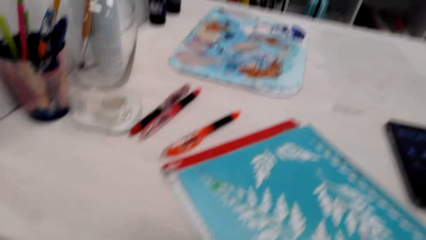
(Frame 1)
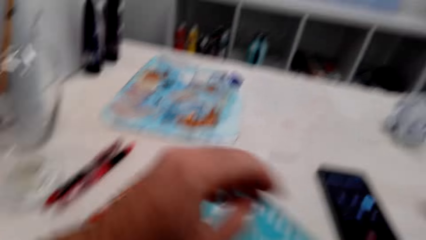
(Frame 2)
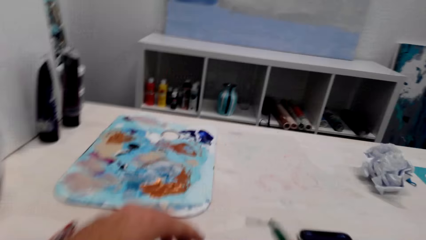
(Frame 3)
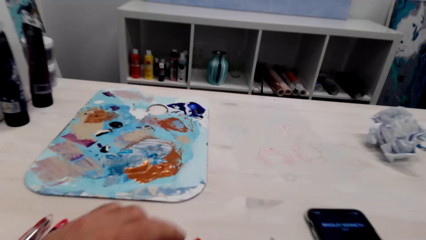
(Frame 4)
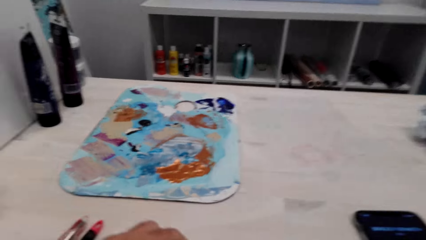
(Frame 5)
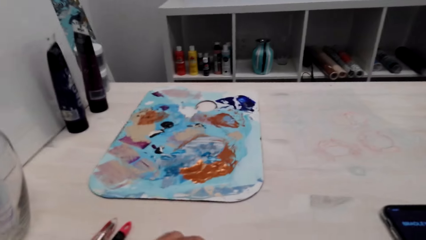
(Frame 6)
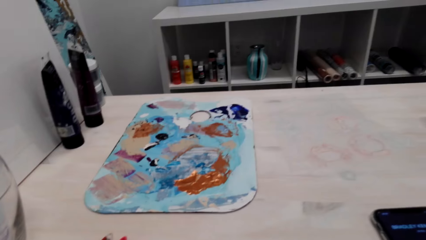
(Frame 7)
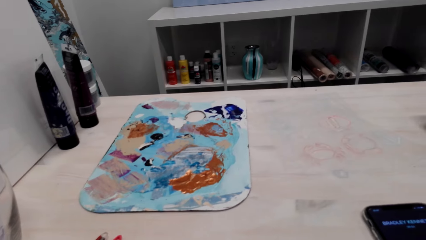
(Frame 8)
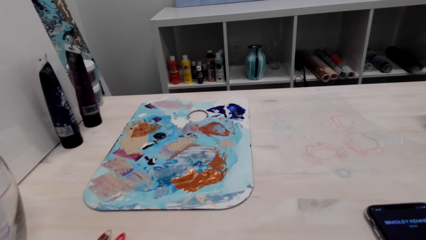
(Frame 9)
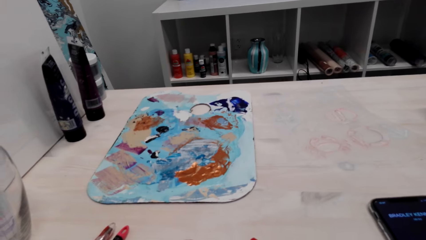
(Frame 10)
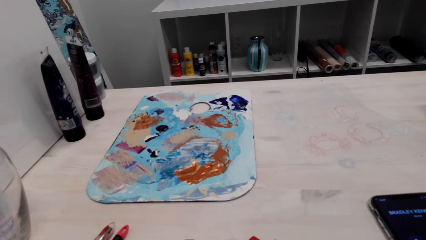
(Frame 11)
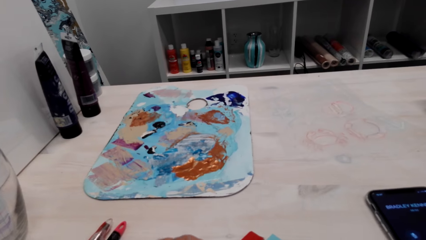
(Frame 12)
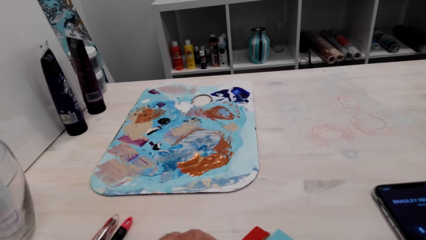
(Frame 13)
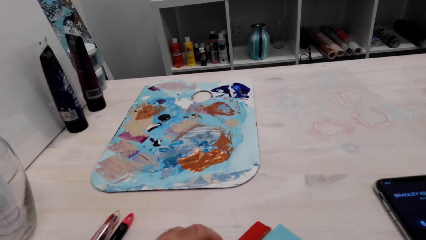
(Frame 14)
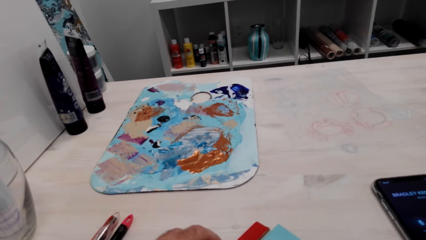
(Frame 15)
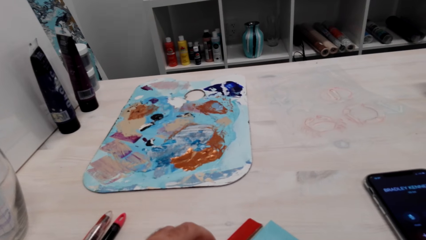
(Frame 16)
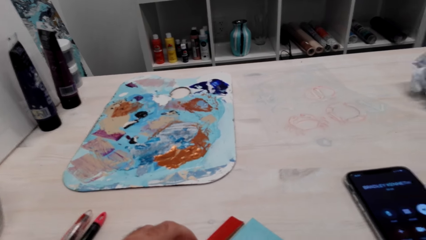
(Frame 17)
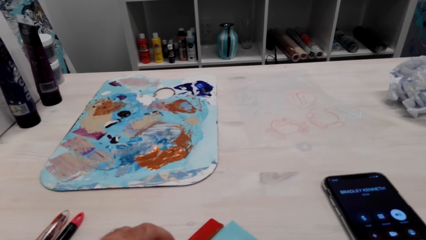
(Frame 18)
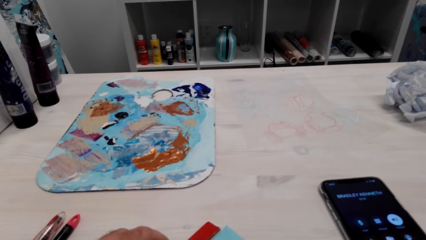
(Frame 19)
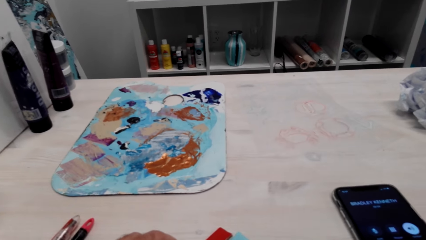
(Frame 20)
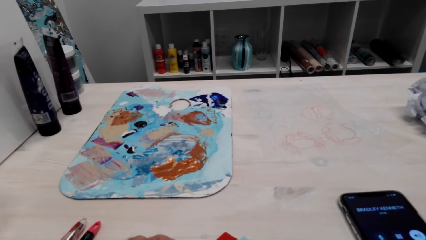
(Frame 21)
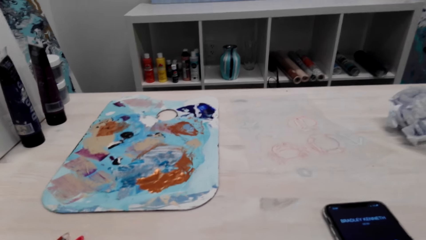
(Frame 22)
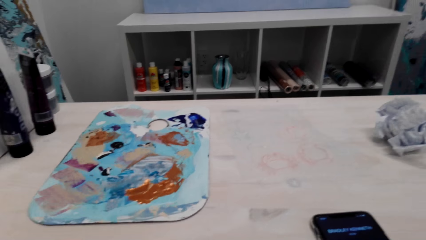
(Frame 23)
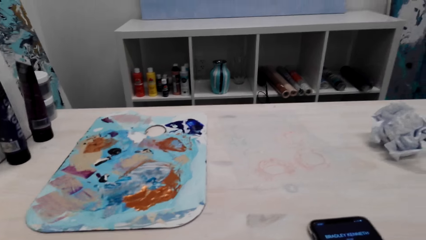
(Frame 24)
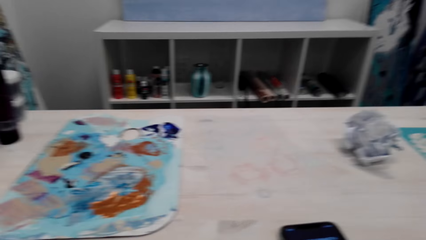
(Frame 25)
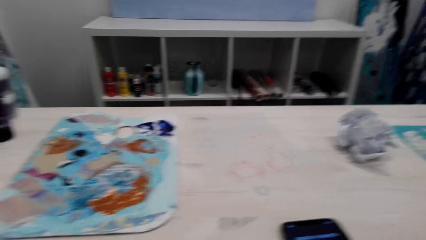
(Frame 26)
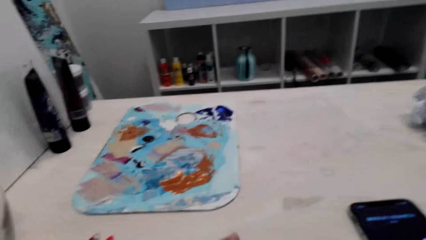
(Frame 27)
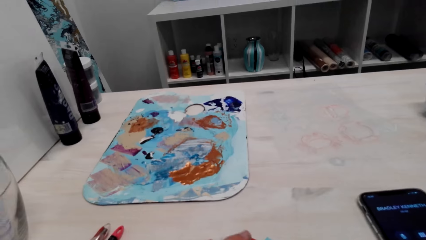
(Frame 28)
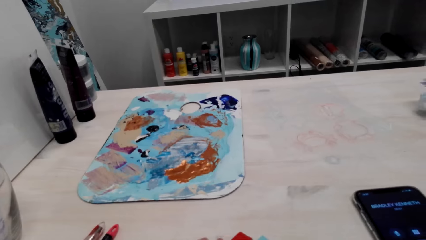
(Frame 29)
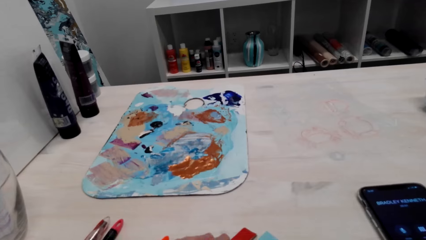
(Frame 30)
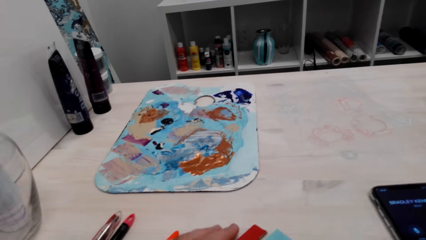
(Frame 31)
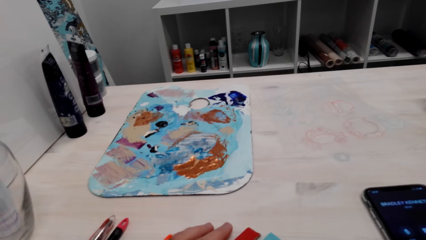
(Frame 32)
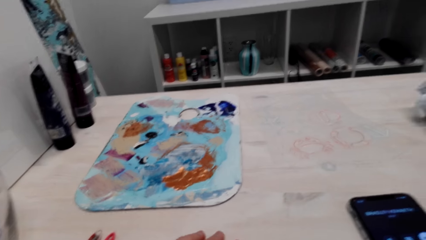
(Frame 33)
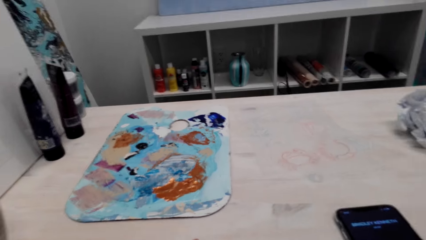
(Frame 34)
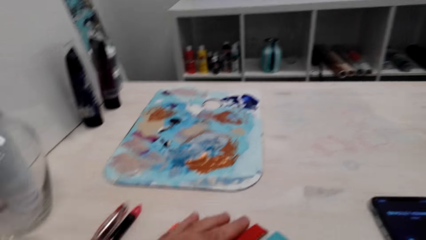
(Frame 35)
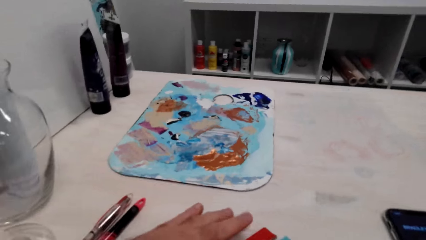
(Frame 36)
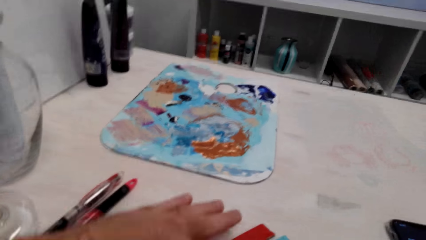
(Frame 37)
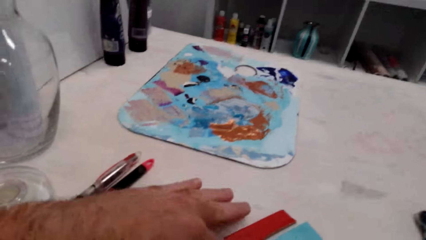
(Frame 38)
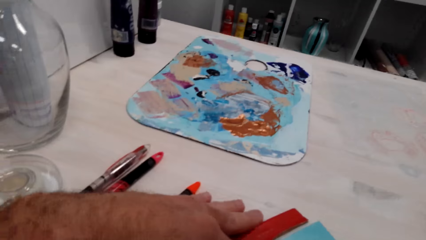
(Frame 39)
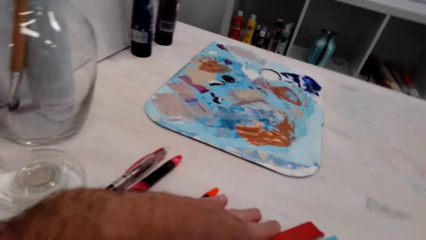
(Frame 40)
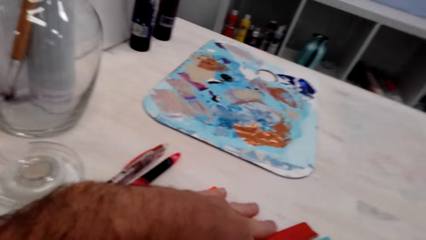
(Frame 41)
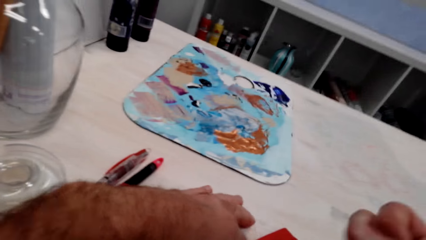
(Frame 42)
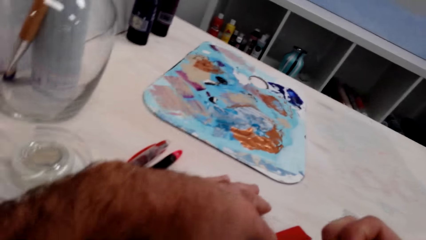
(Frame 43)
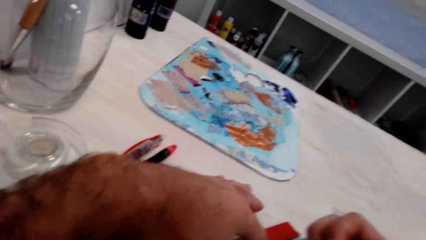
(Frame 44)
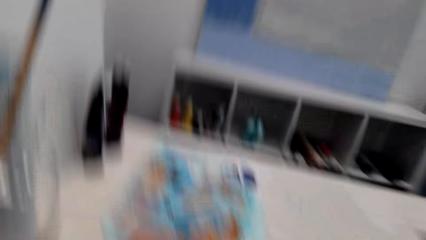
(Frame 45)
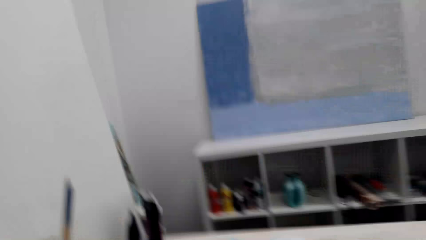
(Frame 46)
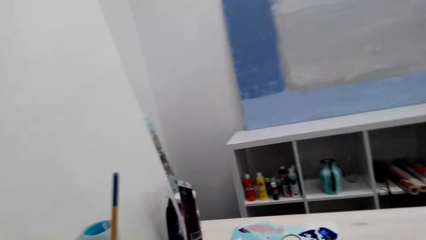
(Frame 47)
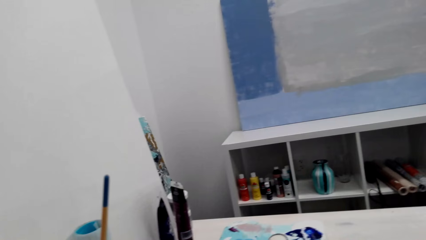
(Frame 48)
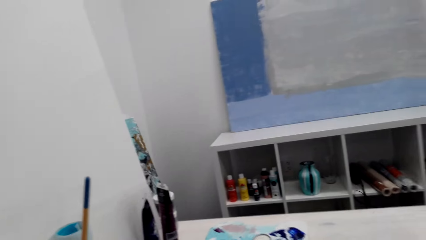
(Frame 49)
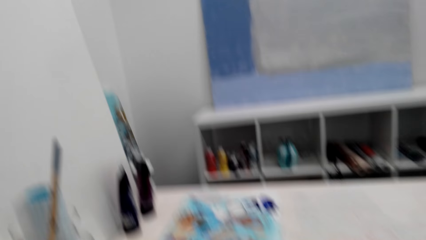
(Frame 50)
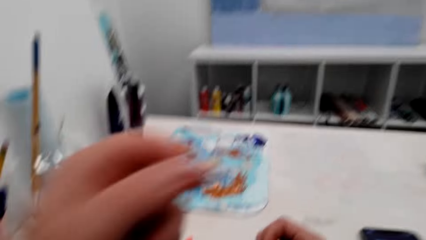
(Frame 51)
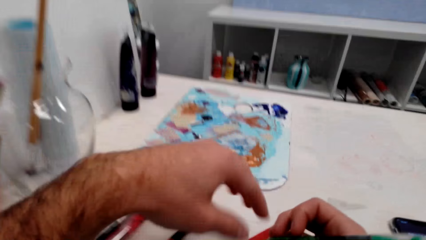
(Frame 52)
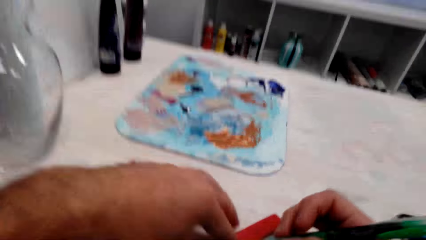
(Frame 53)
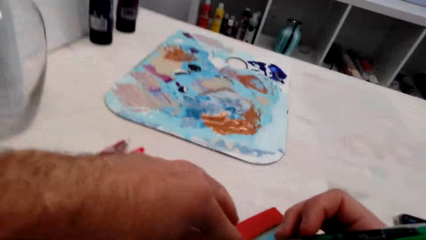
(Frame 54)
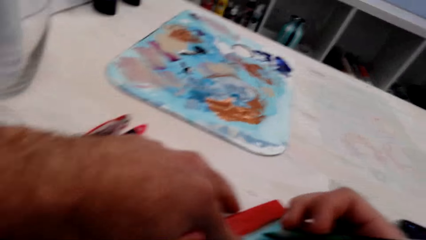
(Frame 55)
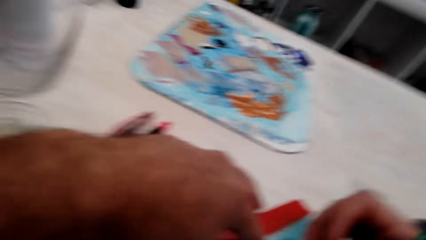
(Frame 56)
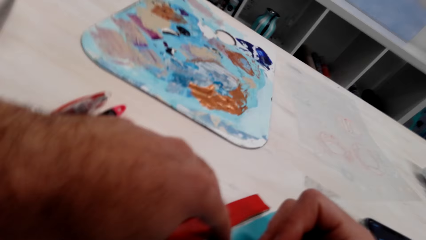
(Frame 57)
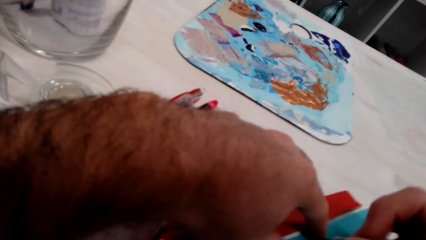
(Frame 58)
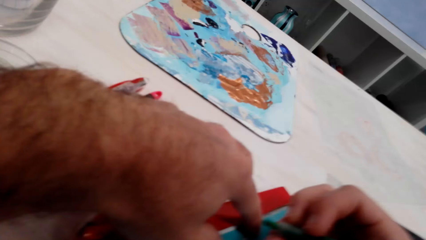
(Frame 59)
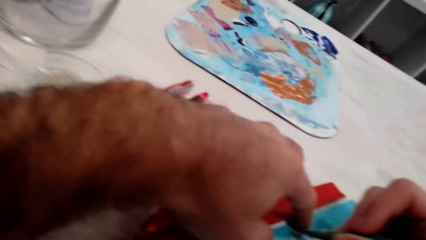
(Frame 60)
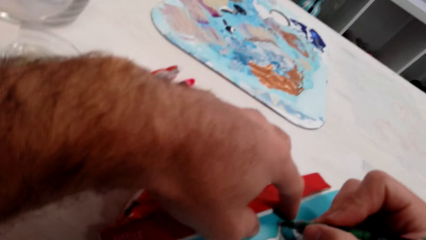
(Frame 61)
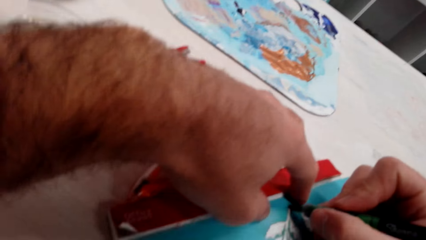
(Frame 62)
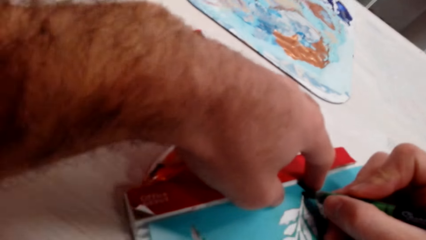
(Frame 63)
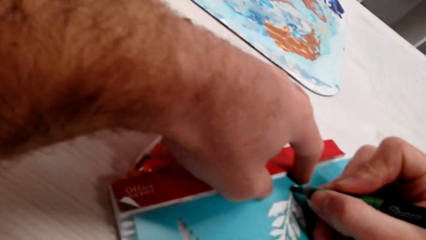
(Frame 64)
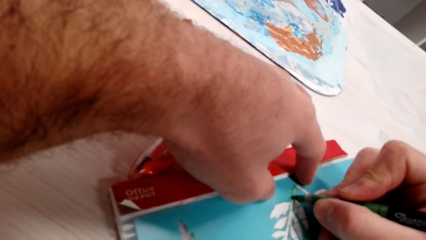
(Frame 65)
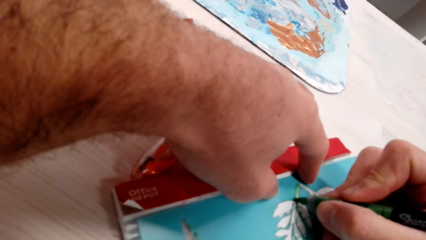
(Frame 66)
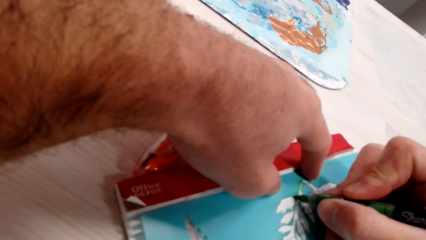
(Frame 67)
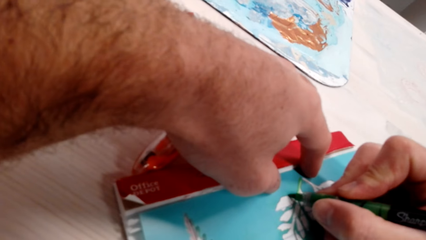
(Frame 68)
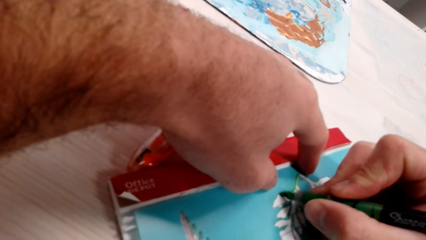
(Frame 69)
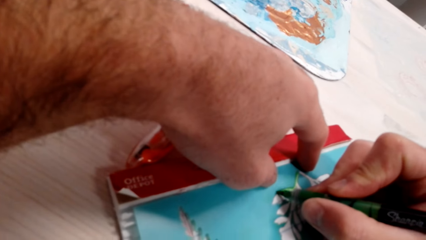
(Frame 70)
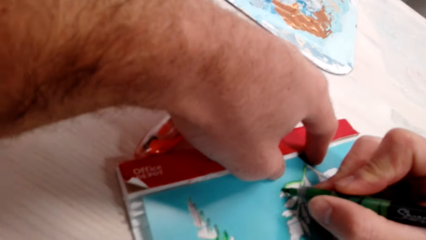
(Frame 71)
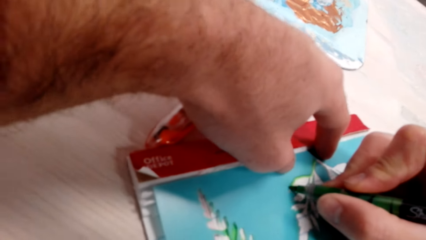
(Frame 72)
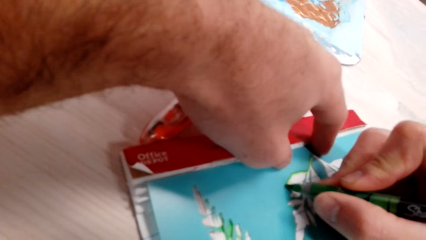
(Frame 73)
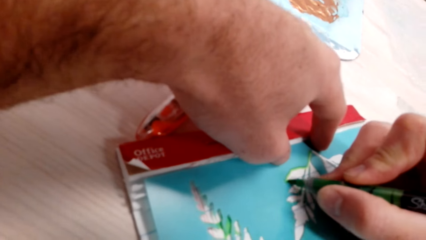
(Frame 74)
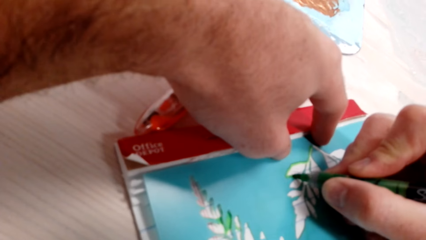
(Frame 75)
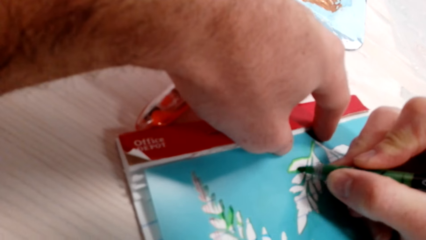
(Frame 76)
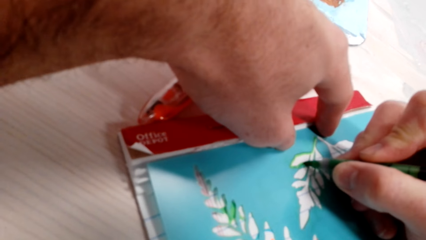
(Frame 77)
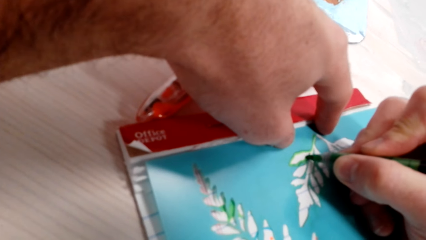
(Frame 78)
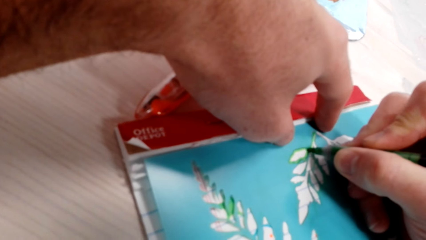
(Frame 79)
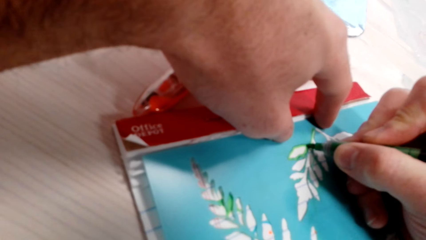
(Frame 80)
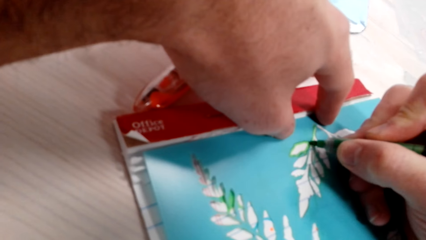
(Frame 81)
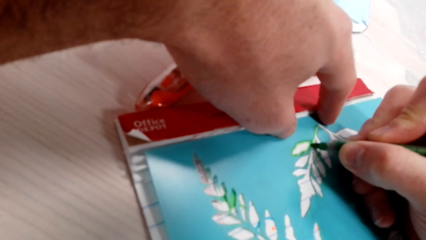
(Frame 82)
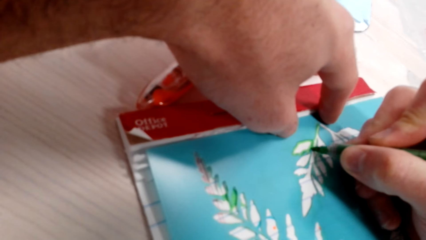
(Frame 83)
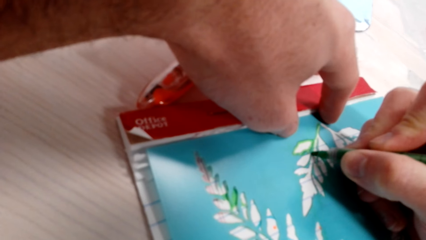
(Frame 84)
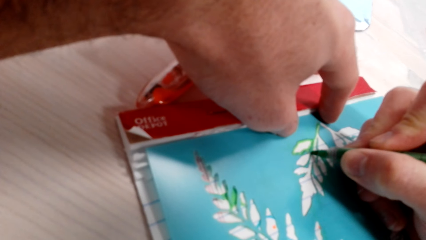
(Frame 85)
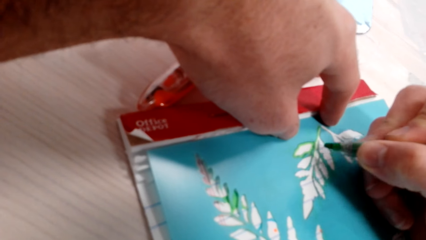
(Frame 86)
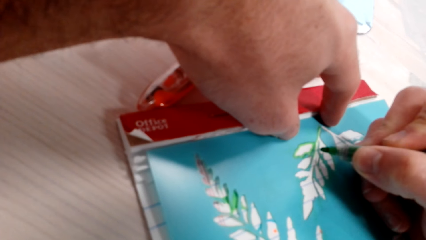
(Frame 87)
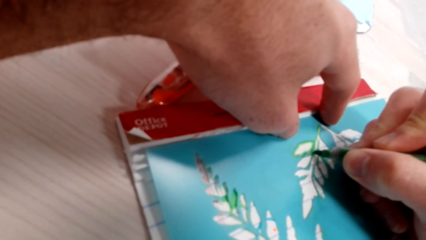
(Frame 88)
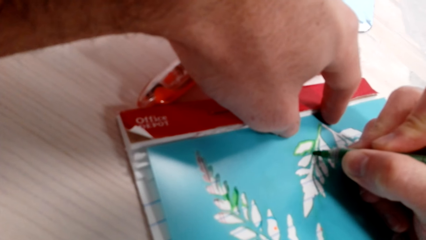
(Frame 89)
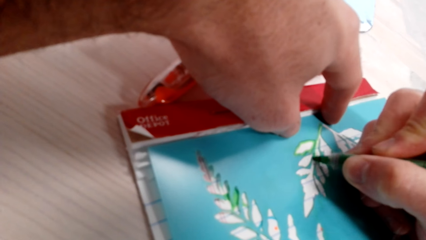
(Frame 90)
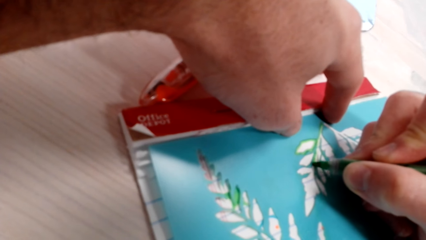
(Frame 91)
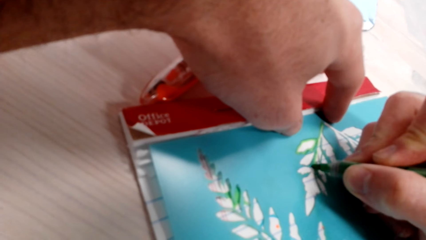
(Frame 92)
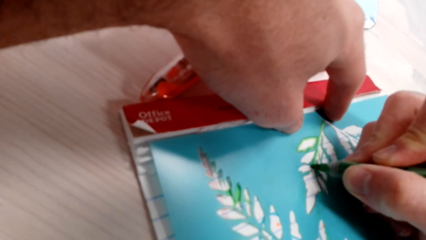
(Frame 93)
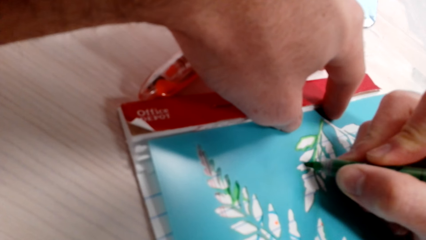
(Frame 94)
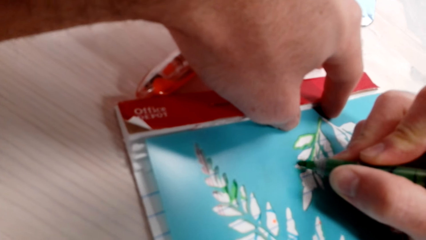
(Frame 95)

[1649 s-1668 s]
The camera wearer looks at the drawing board. They trace the leaves on a tracing paper. They draw the photo.
